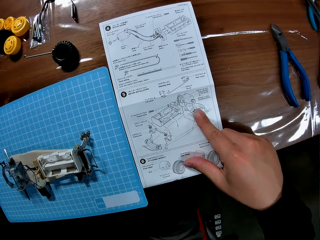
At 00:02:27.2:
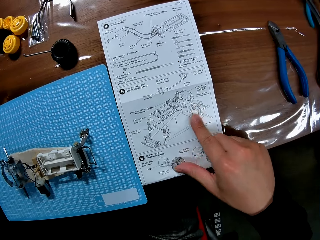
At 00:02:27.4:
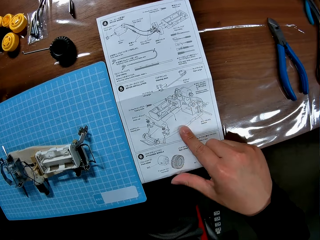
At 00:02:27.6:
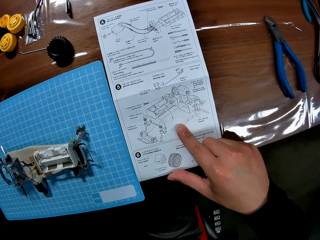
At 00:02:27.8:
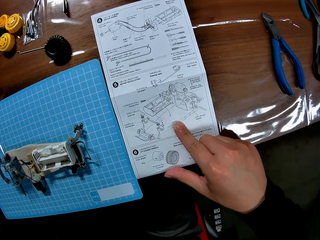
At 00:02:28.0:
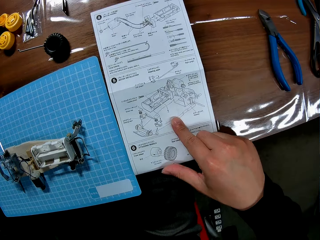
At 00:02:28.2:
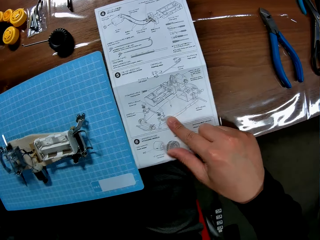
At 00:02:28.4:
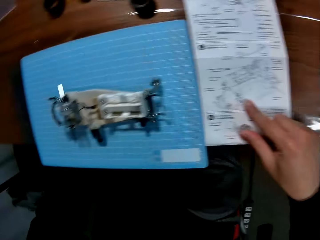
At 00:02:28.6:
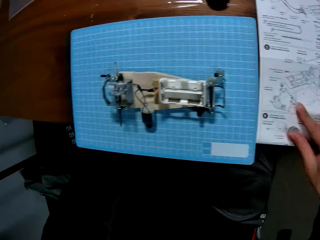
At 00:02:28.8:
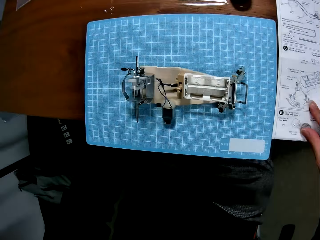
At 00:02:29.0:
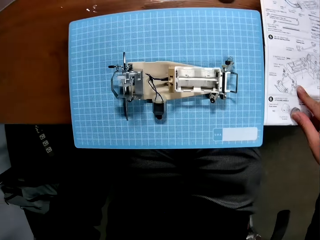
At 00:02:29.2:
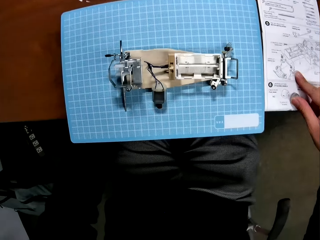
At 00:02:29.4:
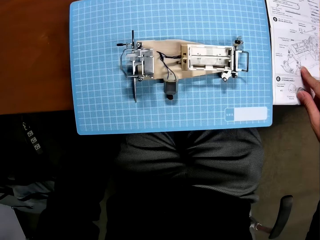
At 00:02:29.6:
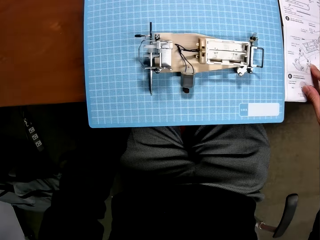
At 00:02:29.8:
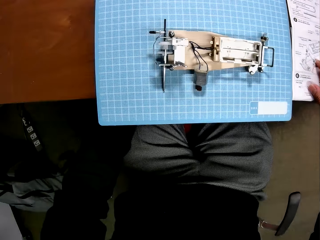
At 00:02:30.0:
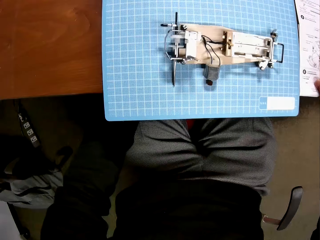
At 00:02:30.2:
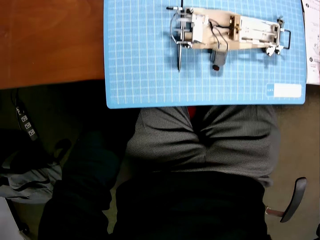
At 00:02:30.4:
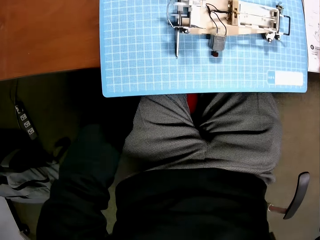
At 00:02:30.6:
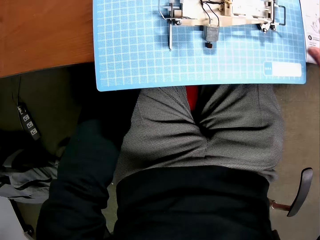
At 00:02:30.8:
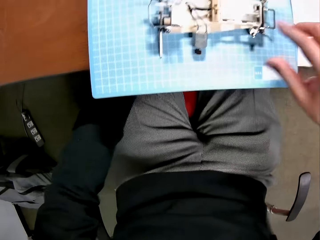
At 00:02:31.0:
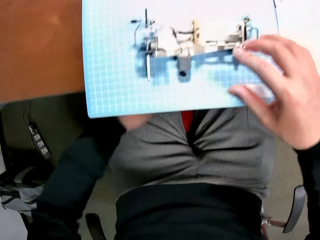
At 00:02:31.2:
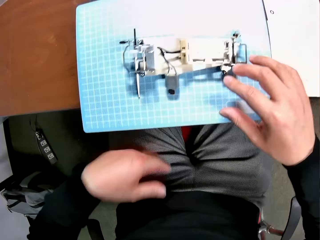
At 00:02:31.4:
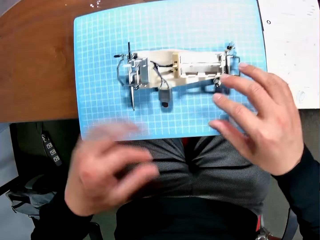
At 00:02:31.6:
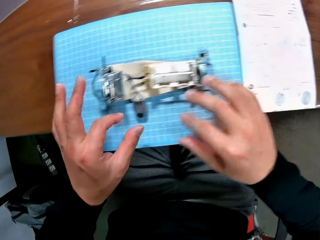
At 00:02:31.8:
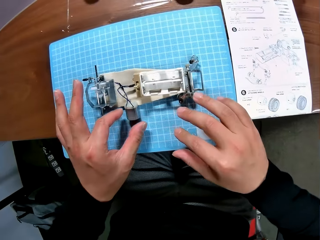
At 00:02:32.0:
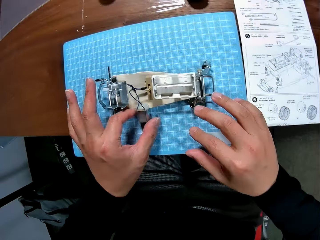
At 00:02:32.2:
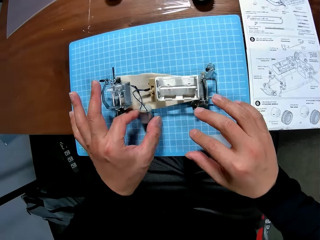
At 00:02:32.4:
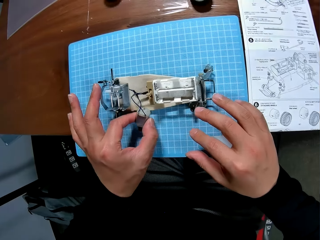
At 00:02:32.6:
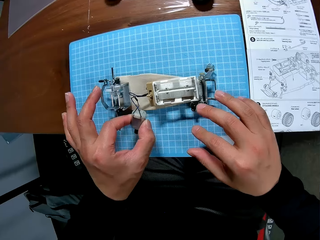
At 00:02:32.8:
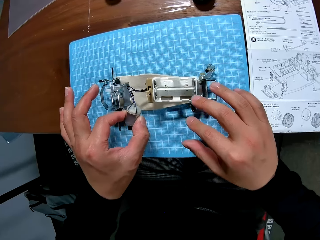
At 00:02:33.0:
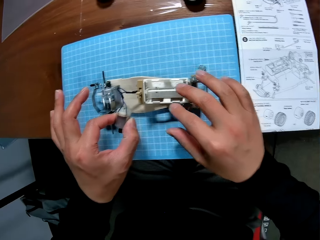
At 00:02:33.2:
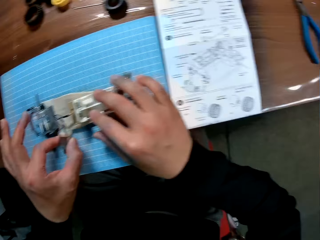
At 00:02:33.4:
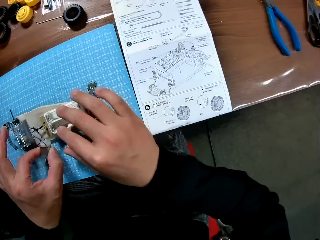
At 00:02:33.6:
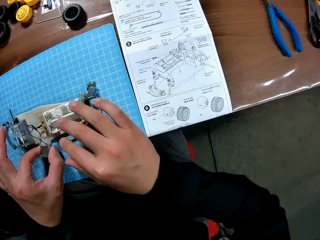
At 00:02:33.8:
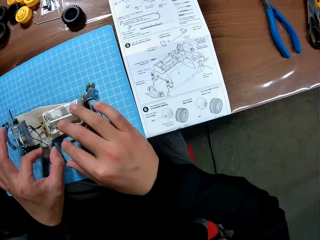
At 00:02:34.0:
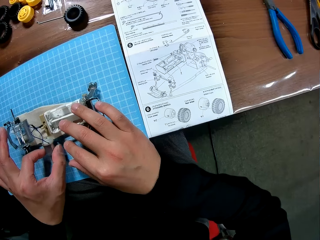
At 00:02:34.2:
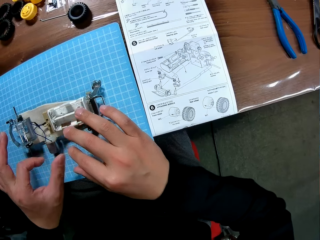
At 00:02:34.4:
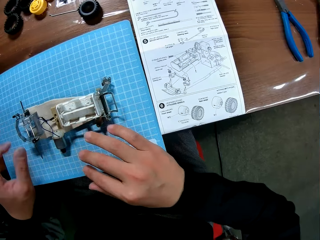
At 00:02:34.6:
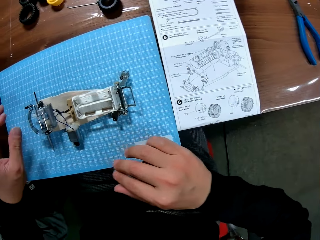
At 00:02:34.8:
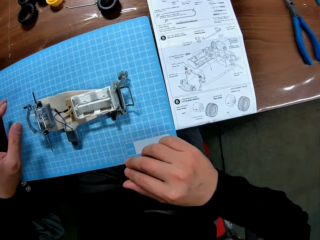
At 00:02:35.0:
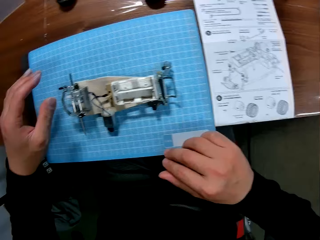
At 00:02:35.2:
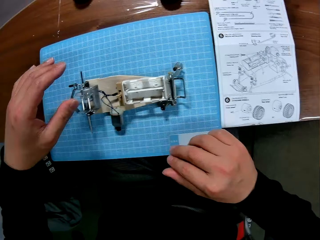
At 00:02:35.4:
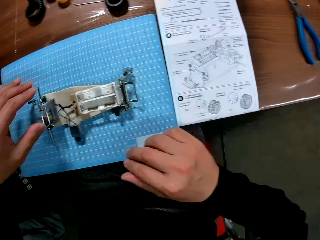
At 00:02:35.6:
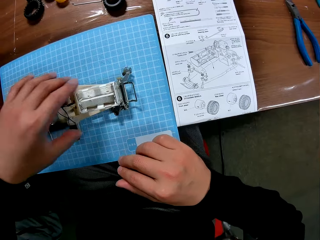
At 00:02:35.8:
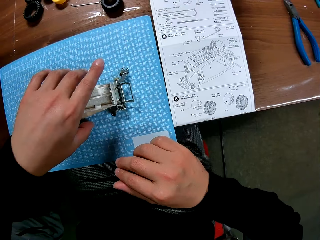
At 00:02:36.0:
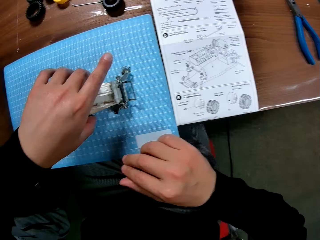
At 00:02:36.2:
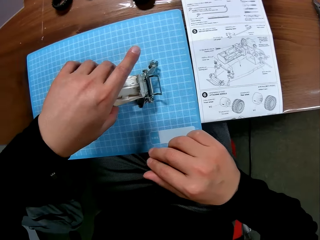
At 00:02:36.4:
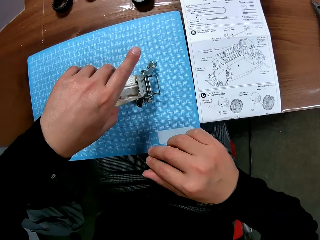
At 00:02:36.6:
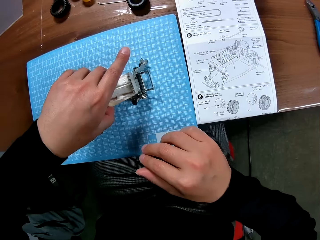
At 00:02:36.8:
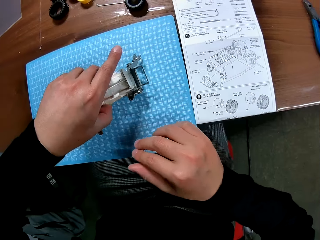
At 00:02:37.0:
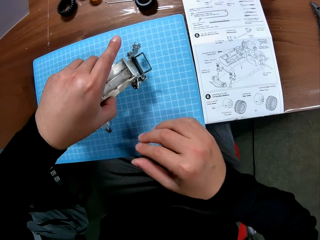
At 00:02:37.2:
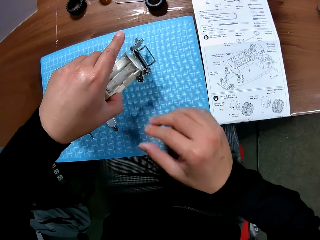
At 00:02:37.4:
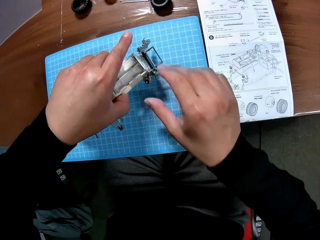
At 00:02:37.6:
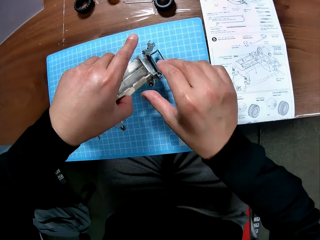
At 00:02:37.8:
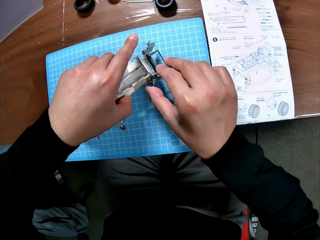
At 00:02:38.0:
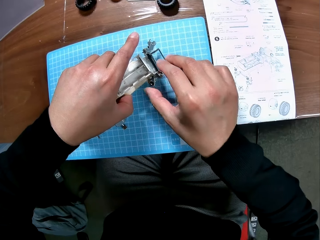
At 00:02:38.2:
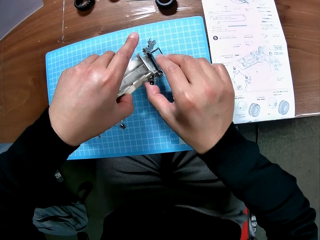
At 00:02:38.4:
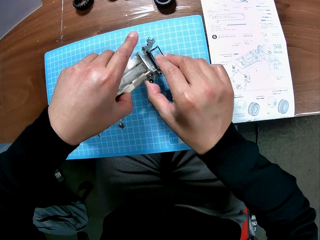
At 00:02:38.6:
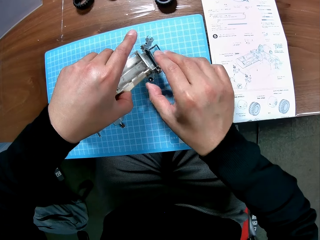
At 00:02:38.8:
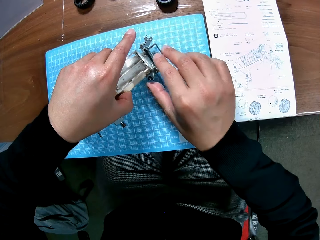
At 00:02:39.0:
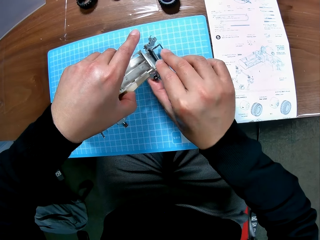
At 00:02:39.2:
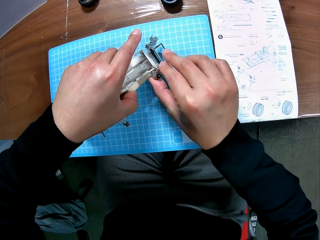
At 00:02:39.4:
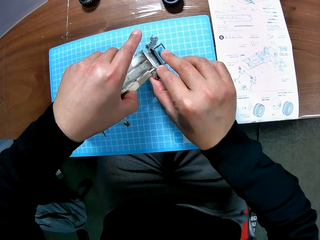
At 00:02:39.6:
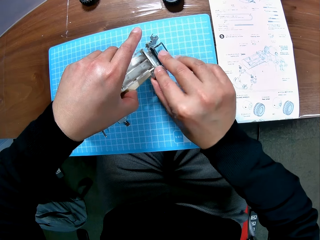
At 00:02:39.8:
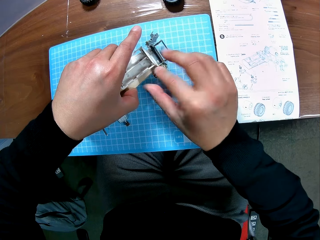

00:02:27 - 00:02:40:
The camera wearer refers to the buggy car chassis set manual. He looks at the buggy car chassis set. He picks up the electric motor of the device from the cutting mat on the table with his left hand. He puts the electric motor on the cutting mat on the table with his left hand. He adjusts the device with his hands. He touches a steering stem.

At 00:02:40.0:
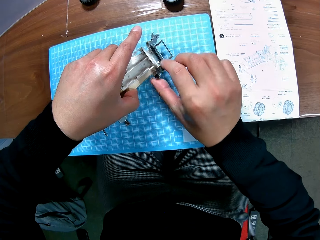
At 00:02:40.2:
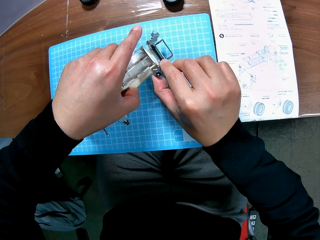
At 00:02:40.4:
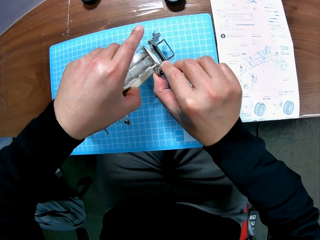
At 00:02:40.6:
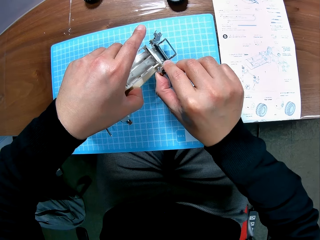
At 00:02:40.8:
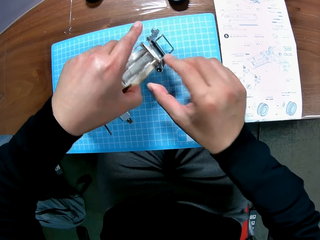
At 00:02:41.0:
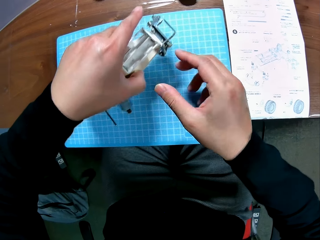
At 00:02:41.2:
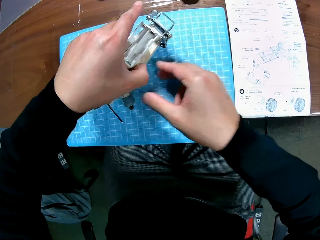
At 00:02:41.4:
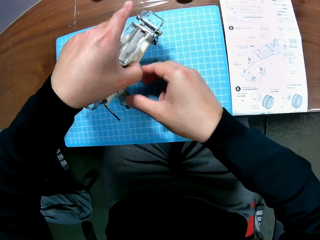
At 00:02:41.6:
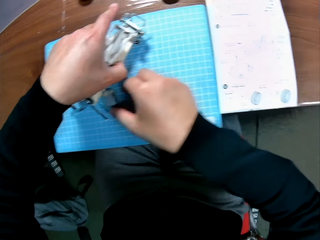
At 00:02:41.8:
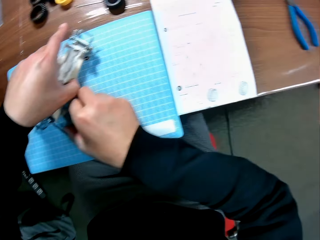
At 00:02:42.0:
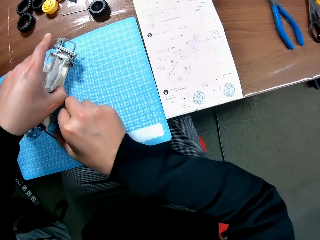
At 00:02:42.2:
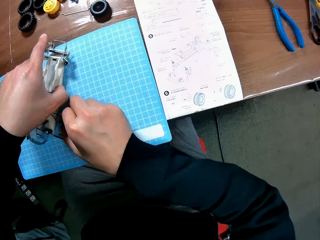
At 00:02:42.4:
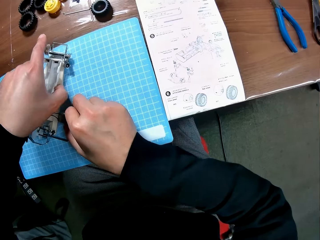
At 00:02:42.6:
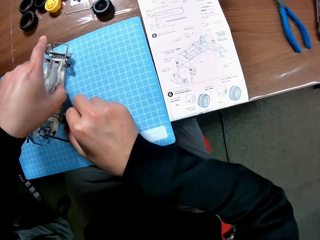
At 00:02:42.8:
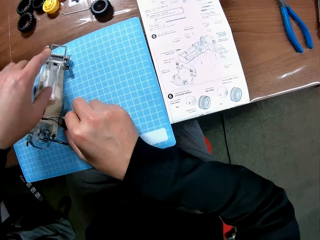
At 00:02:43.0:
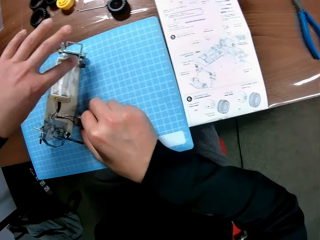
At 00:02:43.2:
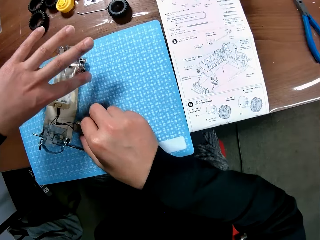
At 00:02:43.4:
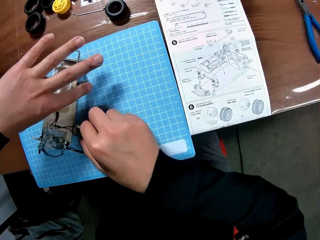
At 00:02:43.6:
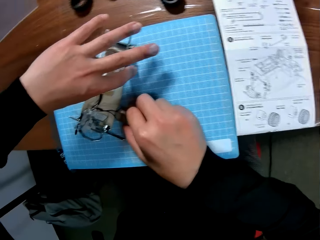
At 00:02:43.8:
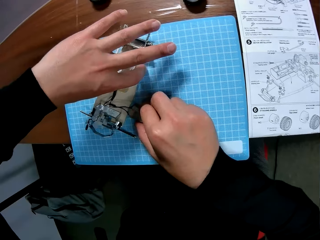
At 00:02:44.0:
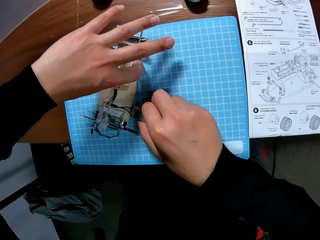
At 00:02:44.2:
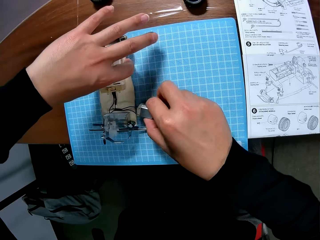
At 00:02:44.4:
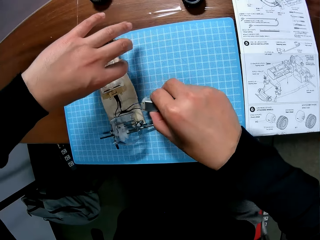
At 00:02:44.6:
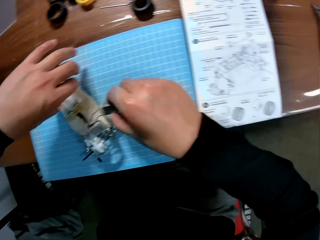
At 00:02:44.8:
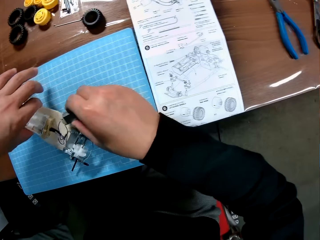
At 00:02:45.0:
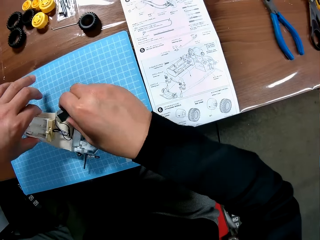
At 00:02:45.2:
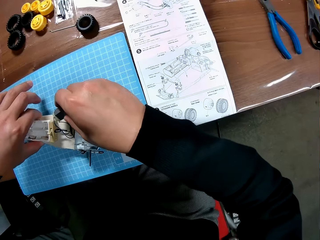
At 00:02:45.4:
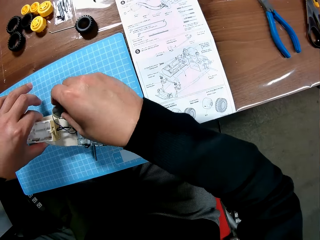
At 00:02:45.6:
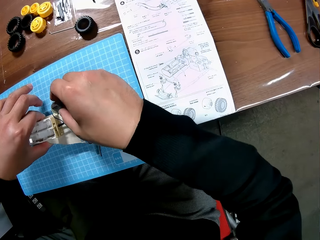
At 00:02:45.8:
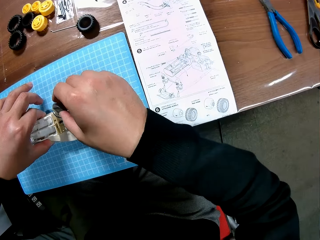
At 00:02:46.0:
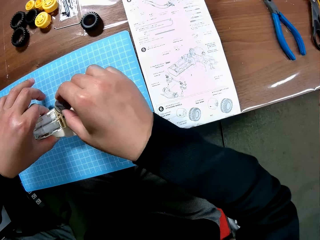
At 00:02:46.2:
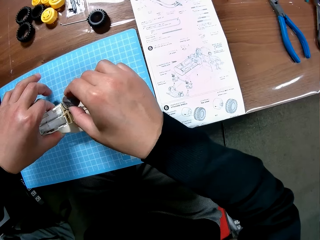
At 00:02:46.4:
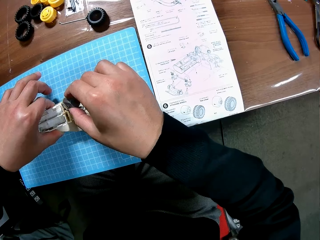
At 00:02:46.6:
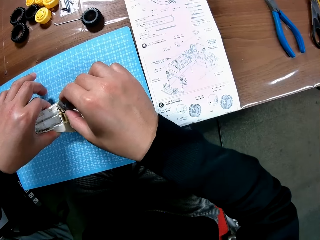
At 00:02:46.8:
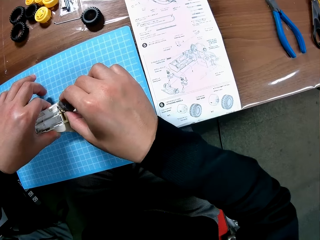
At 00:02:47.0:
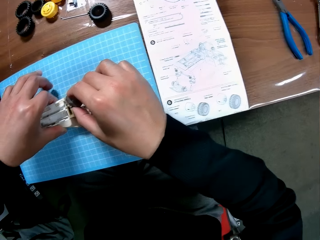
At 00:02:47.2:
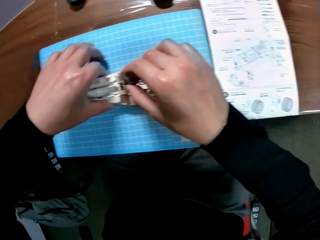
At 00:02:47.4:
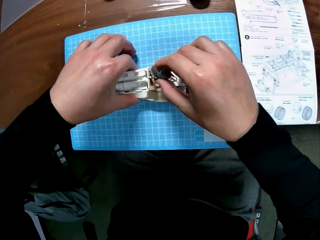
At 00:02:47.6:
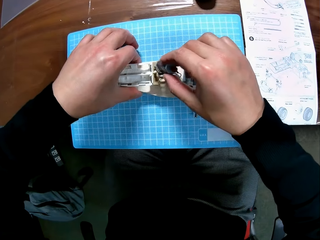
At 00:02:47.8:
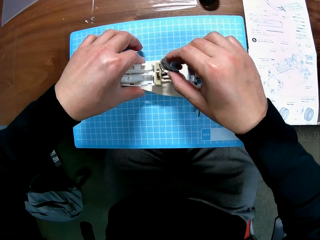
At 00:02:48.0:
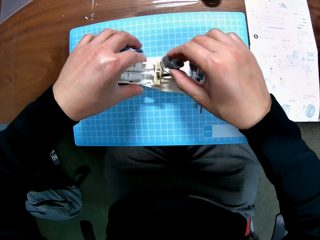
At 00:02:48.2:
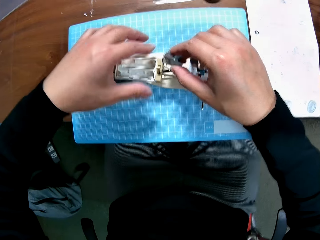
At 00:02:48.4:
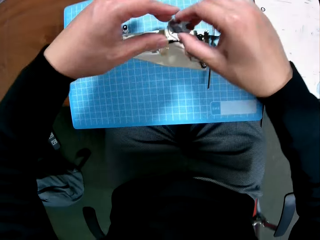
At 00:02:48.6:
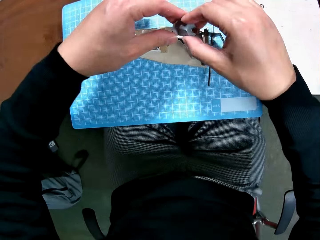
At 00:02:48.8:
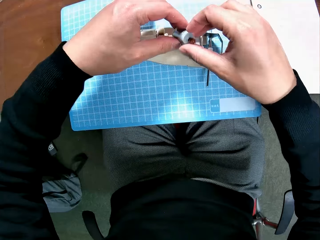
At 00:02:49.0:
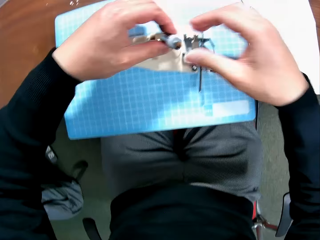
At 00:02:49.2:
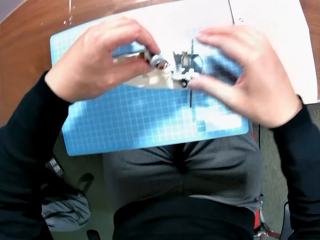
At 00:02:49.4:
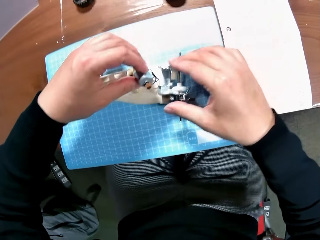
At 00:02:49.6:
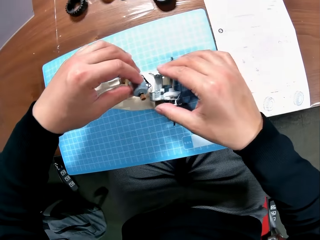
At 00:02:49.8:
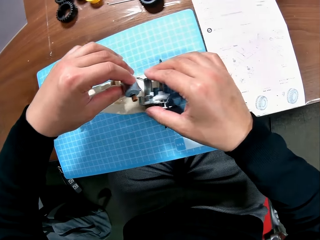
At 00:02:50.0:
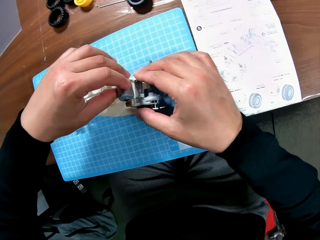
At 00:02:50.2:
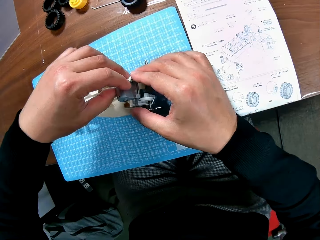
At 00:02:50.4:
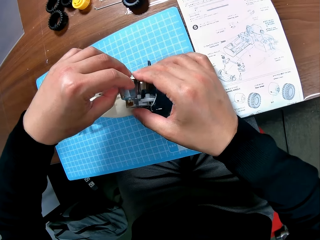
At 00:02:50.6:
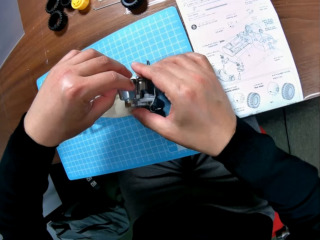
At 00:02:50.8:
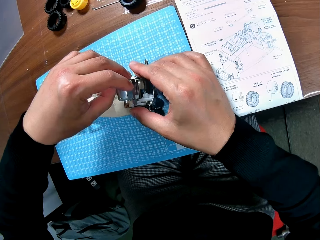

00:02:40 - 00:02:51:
The camera wearer turns the steering stem. He places the buggy car chassis set on a cutting mat. He adjusts the device with his hands. He turns the buggy car chassis set. He holds the motor. He passes the electric motor of the device to his left hand. He holds the device with his right hand.
